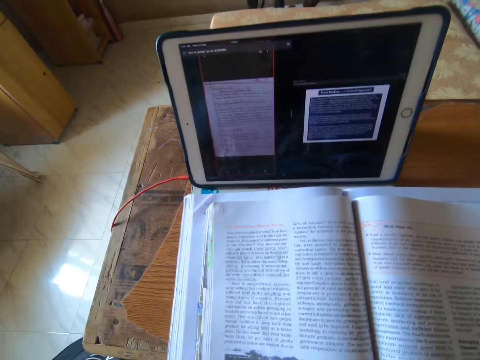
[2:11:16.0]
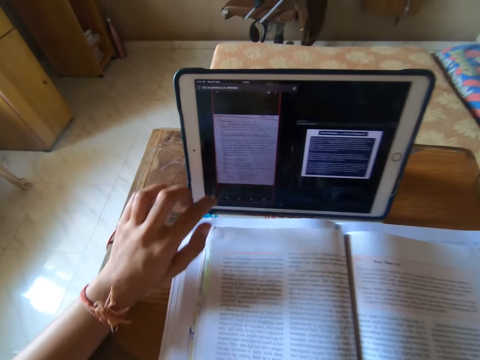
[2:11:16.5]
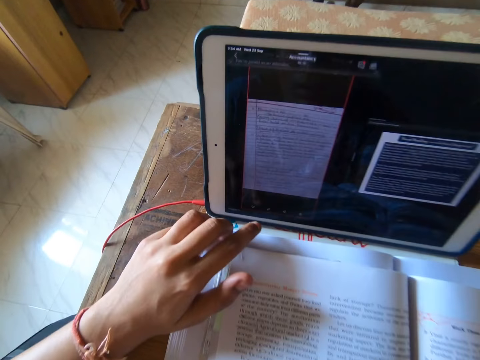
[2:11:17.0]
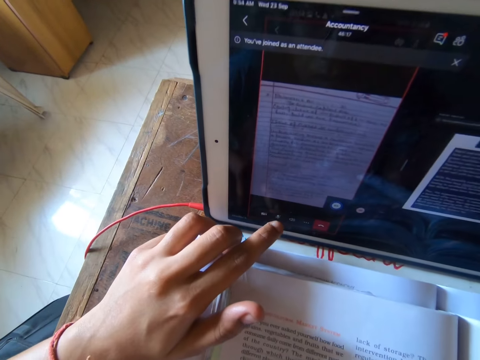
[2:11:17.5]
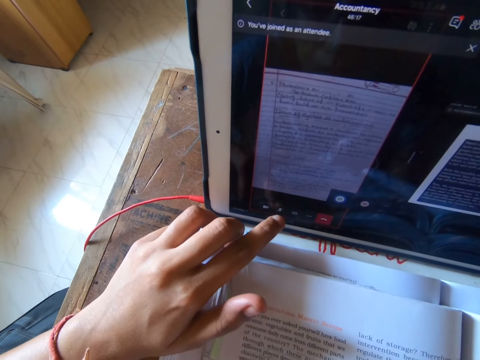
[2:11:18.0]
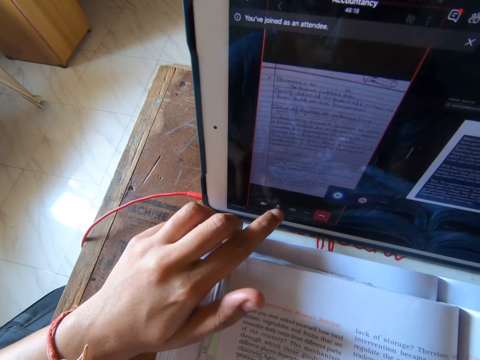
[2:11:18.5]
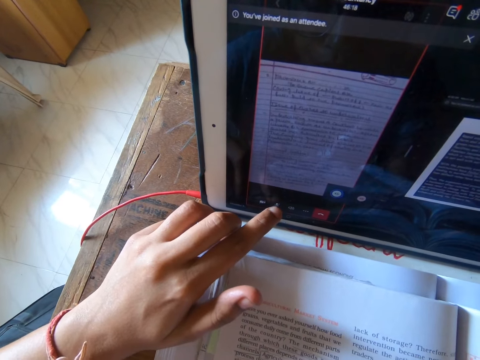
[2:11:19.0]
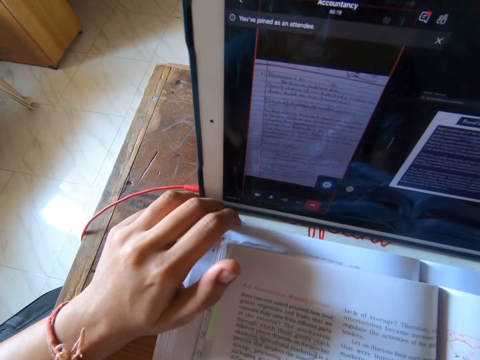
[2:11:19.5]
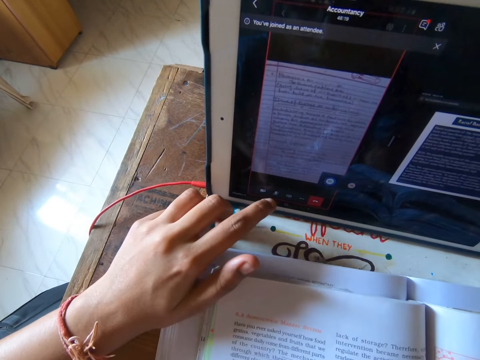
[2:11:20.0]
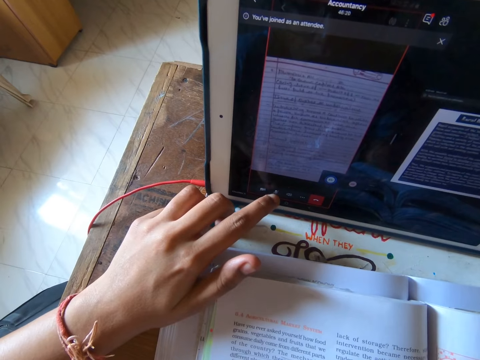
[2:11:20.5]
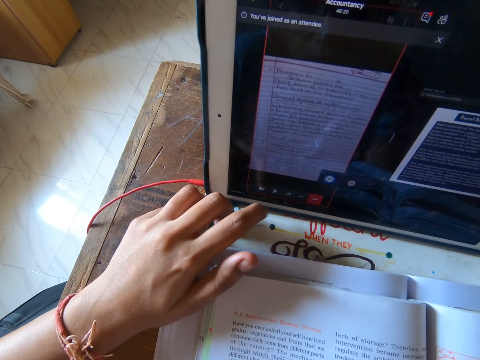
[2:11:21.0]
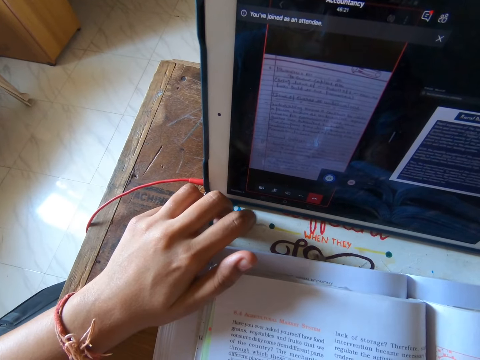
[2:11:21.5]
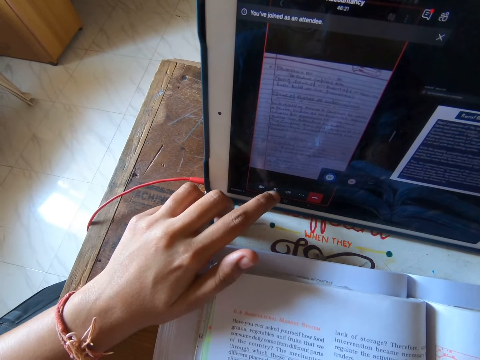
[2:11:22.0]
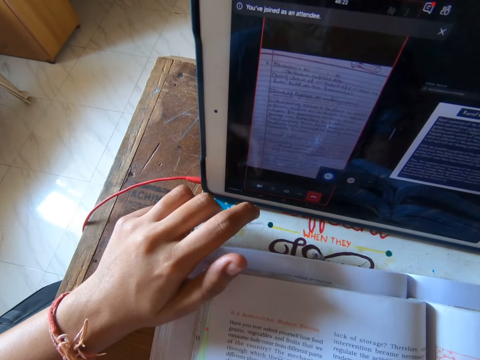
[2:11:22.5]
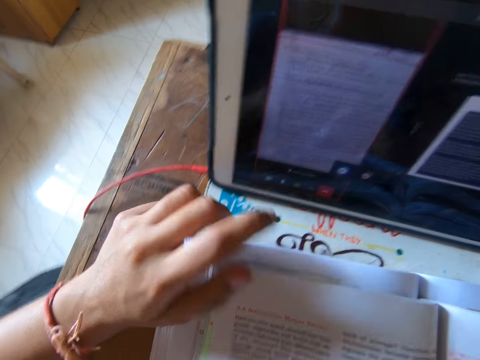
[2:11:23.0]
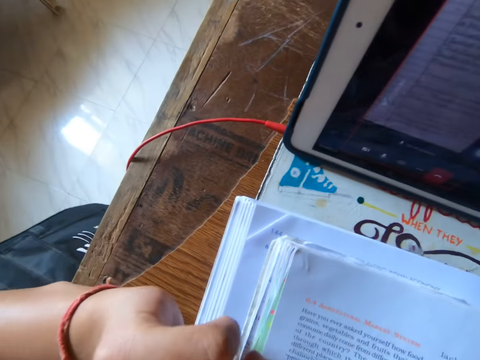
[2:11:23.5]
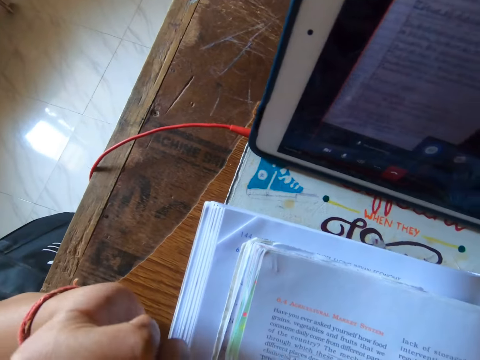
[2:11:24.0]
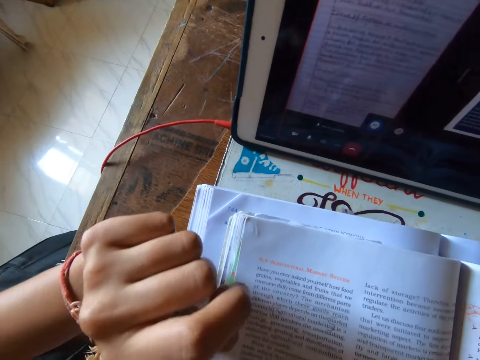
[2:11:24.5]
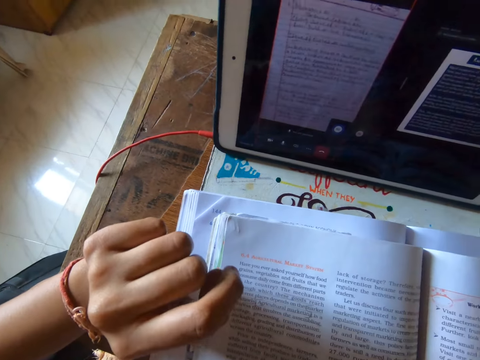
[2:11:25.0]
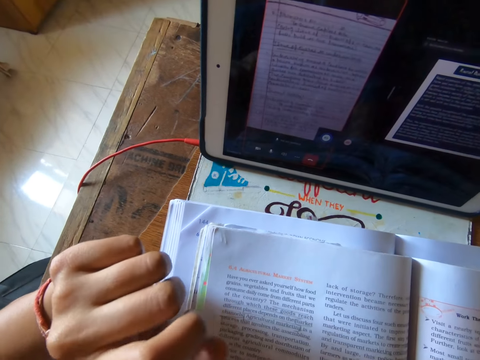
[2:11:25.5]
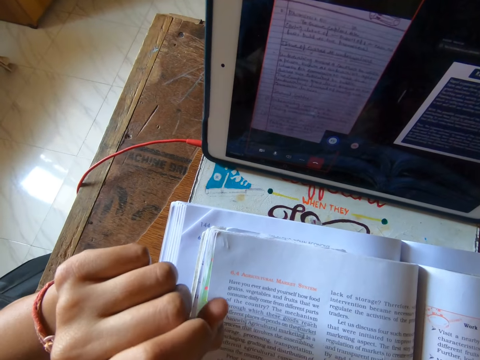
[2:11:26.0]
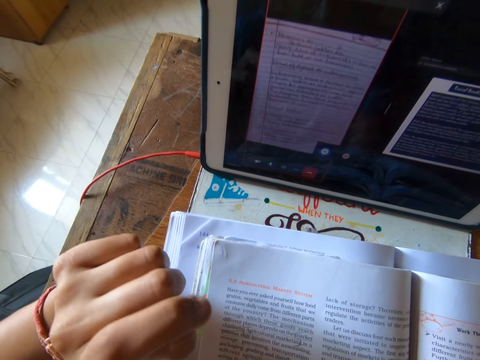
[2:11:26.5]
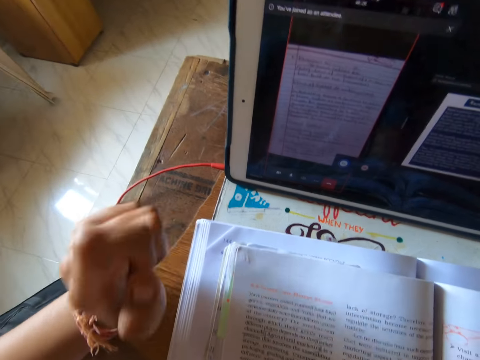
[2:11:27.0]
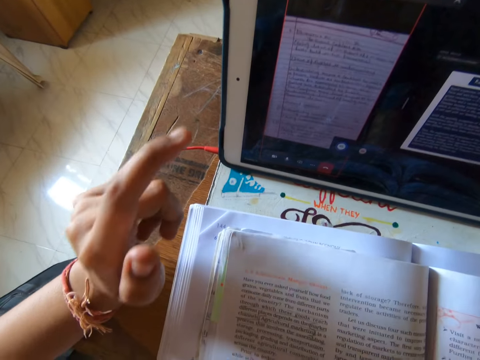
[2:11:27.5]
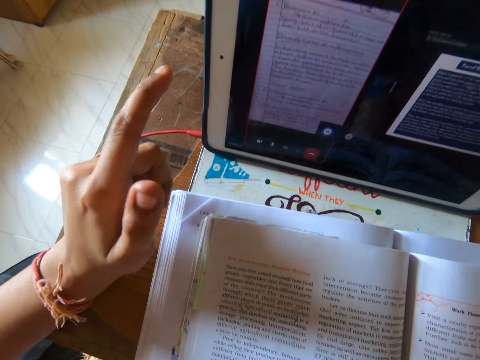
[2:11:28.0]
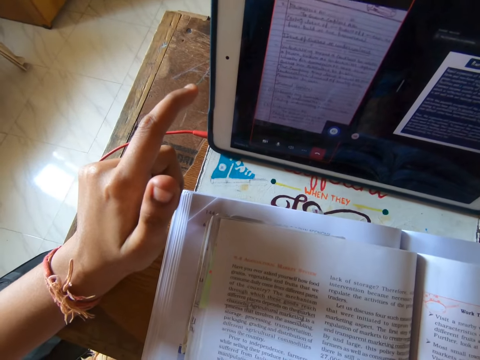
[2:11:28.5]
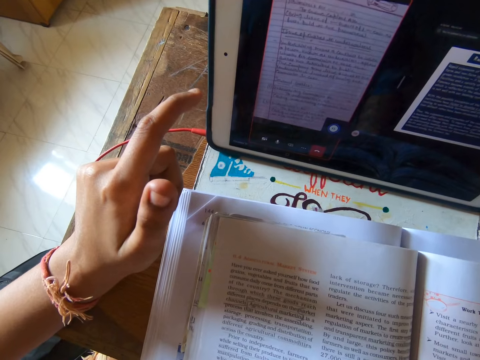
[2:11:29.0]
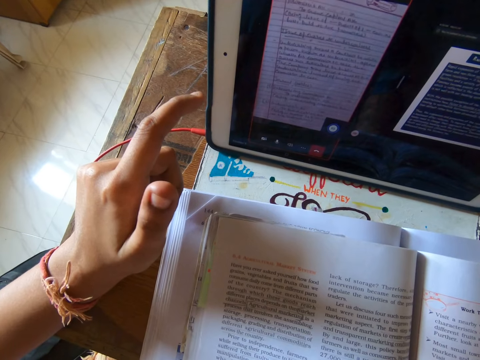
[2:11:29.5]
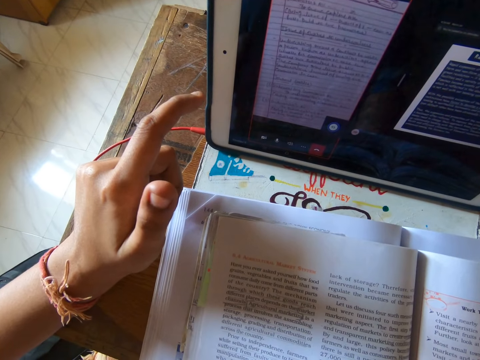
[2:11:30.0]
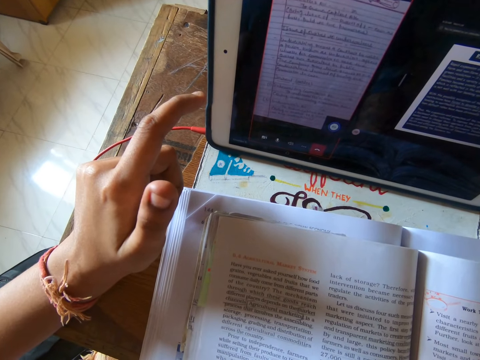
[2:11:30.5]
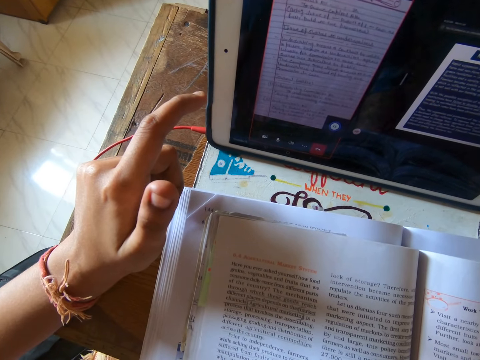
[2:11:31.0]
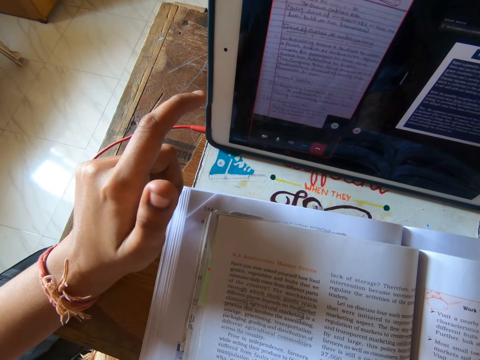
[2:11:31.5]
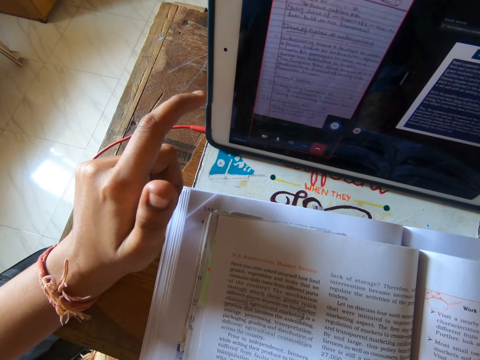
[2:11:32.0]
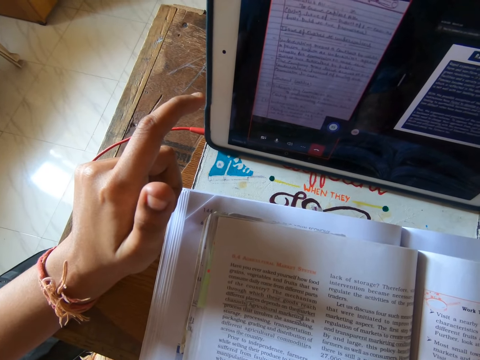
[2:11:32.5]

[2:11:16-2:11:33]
The camera wearer looks at the tablet. She points at the tablet. She moves books. She looks at the tablet. She points at the tablet. She presses a button on the iPad on the table. She uses the tablet. She moves her fingers. She talks on the tablet. She moves her fingers. She reads out loud from the iPad. She talks on the tablet.

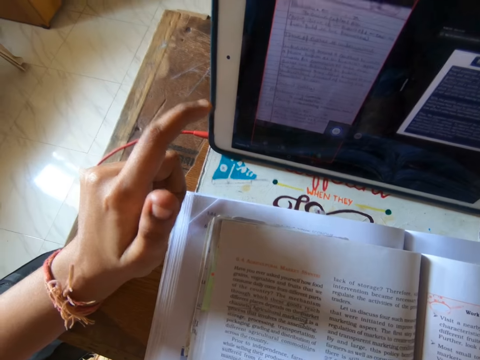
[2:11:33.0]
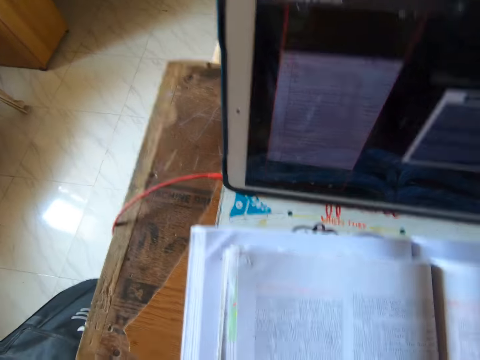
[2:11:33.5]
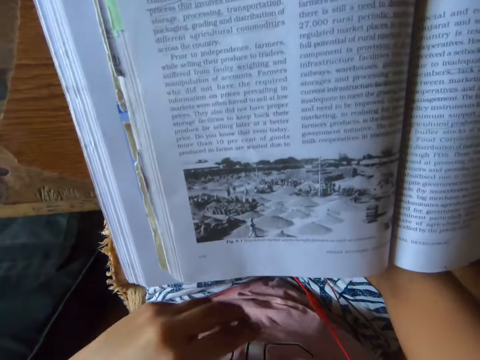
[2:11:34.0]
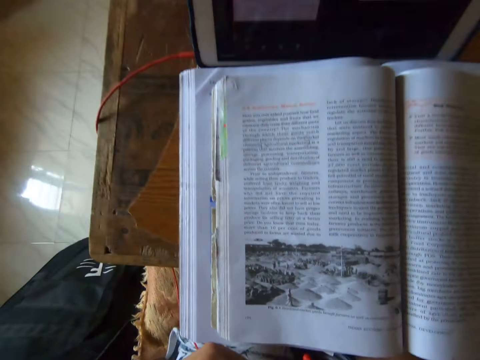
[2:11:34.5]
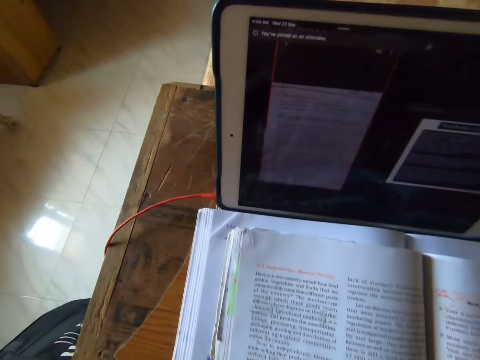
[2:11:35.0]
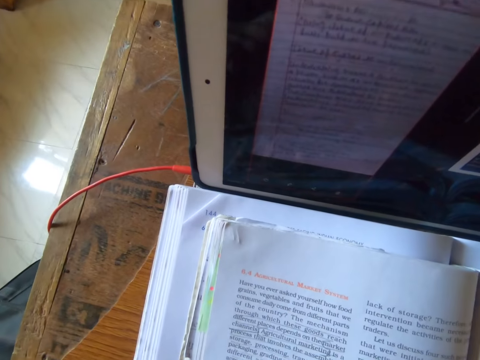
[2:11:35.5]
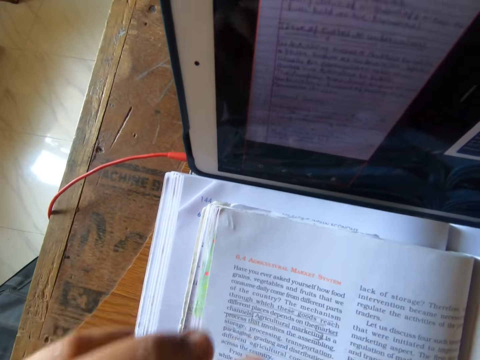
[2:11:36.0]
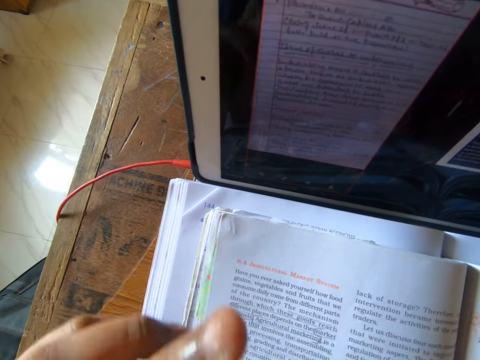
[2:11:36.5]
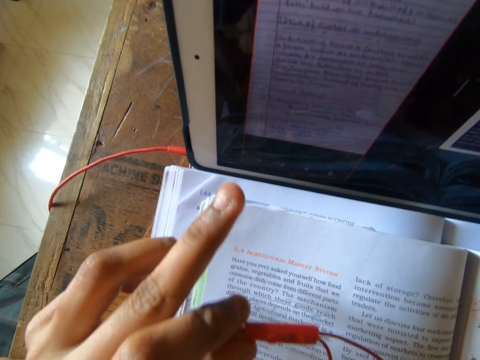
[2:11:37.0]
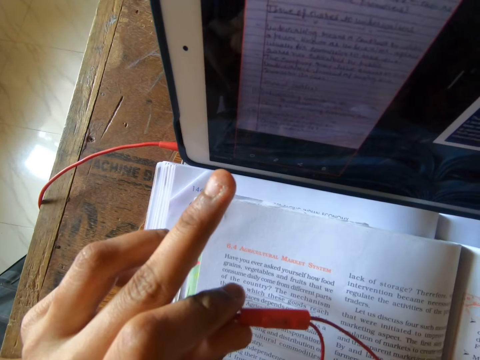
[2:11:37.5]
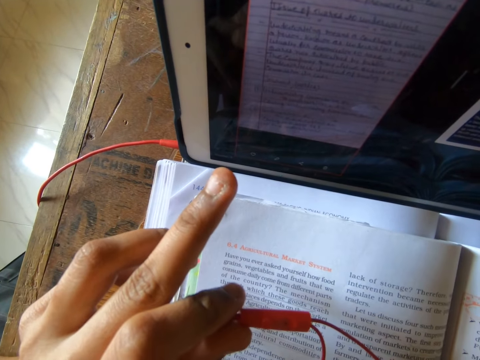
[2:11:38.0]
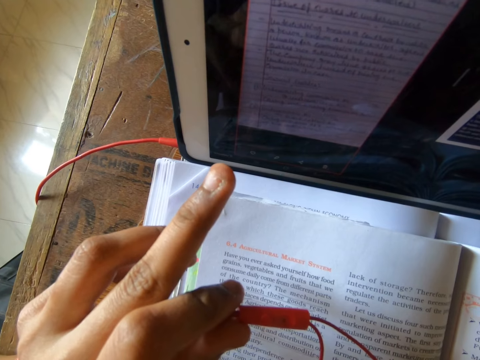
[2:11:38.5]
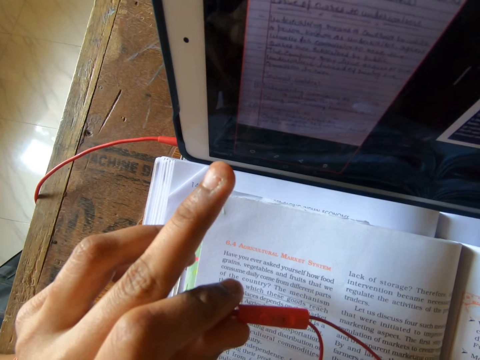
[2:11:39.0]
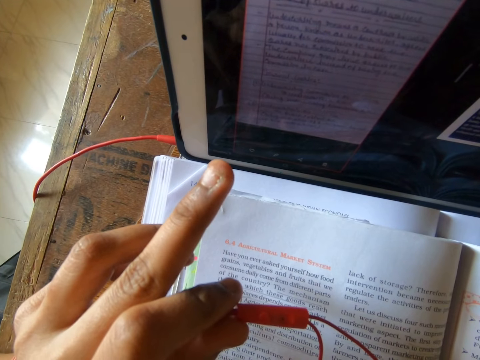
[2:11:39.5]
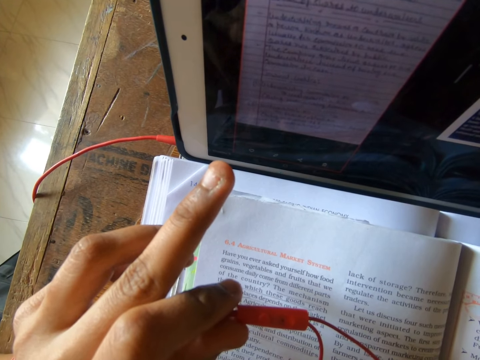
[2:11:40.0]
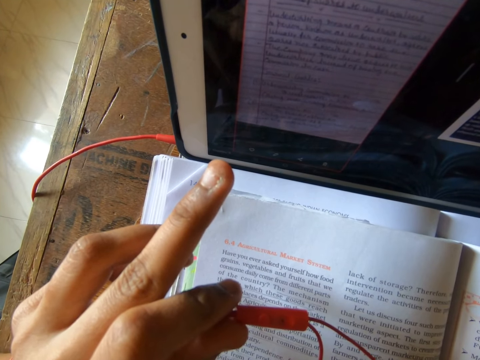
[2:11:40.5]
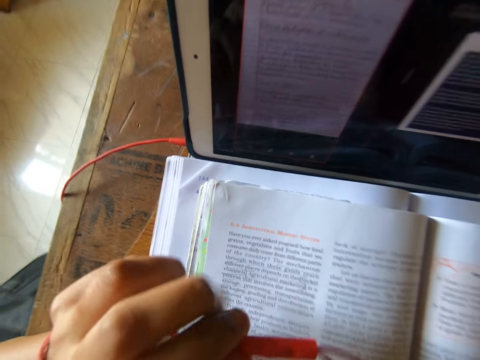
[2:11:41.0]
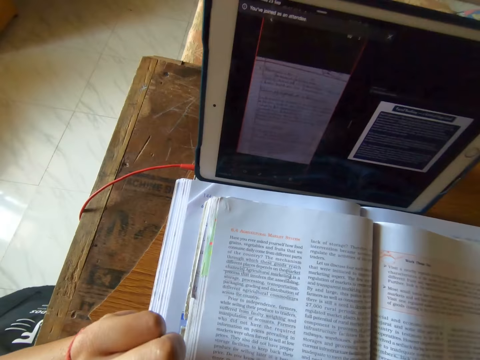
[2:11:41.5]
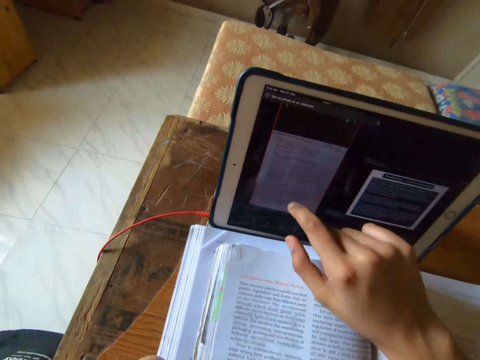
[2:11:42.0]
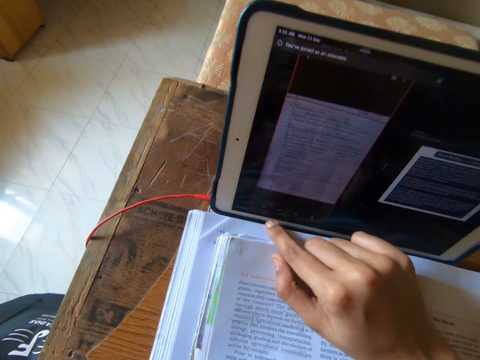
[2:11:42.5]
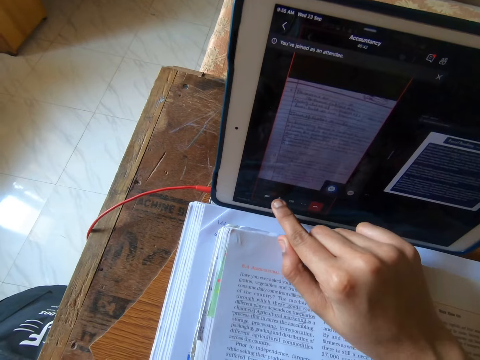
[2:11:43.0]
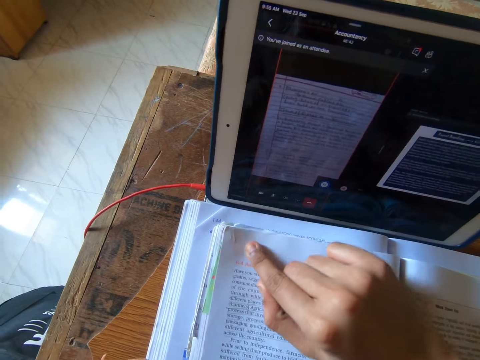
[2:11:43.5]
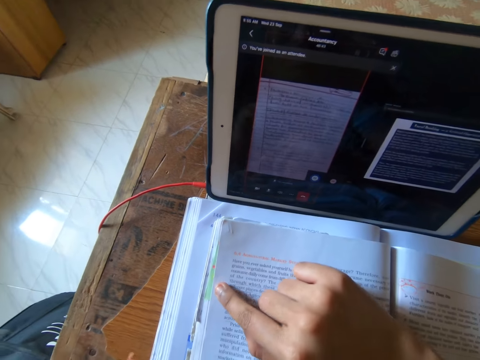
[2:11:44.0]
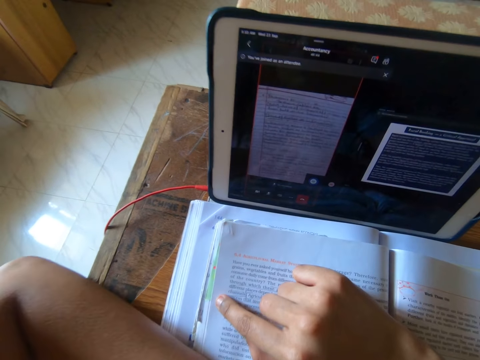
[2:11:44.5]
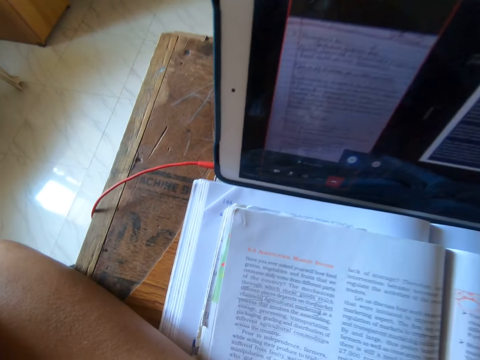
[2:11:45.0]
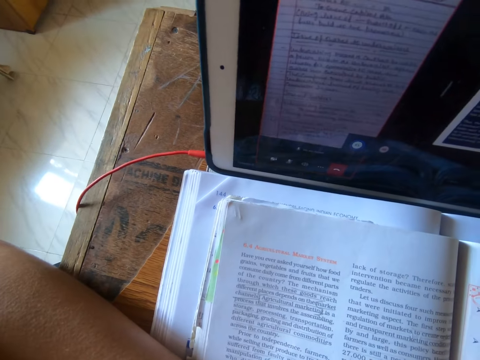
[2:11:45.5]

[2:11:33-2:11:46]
The camera wearer moves books. She looks at the book. She talks on the tablet. She moves her fingers. She talks on the tablet. She points her finger to the iPad. She studies quietly on the iPad. She moves her hand. She uses the tablet. She presses a button on the iPad on the table. She holds the book. She presses her finger against the book. She places her hand on the table. She looks at the book.
